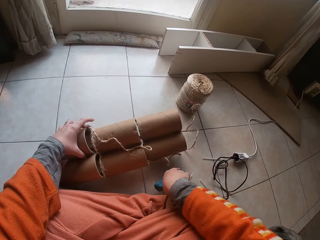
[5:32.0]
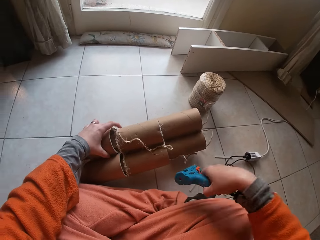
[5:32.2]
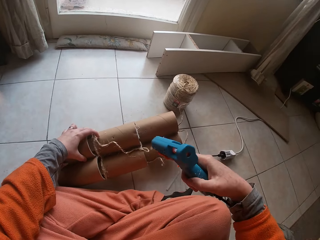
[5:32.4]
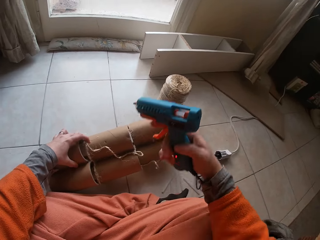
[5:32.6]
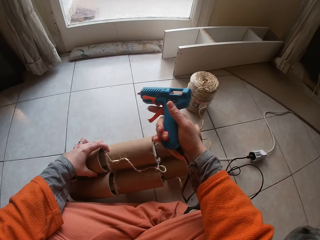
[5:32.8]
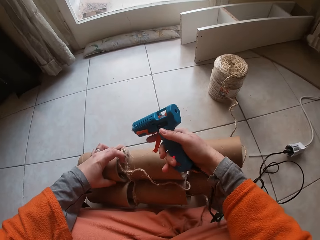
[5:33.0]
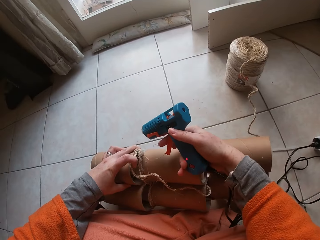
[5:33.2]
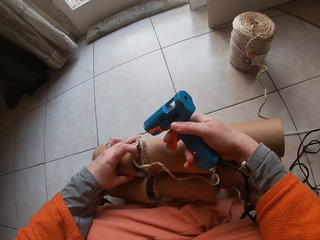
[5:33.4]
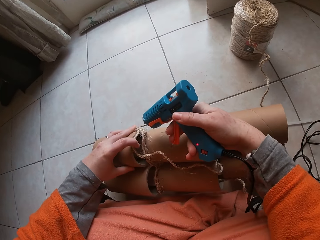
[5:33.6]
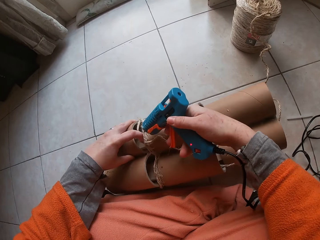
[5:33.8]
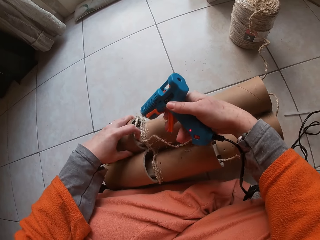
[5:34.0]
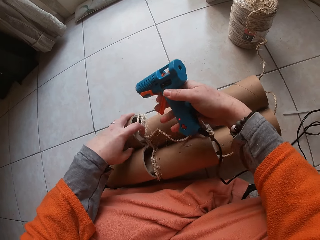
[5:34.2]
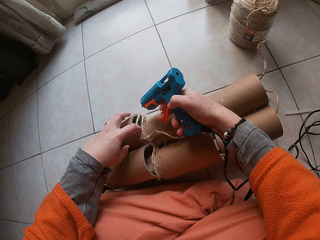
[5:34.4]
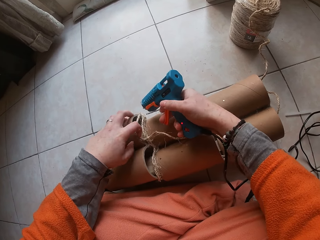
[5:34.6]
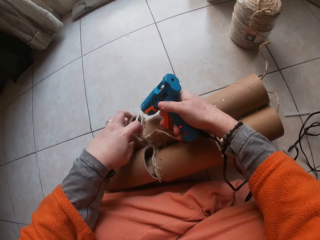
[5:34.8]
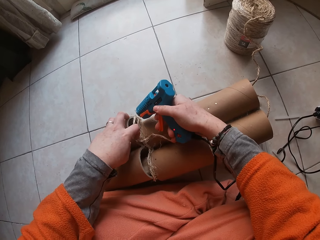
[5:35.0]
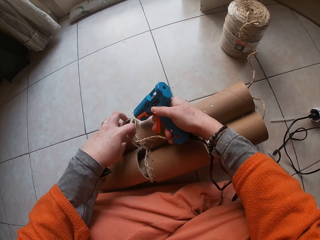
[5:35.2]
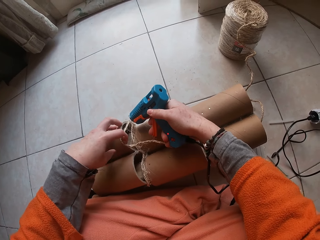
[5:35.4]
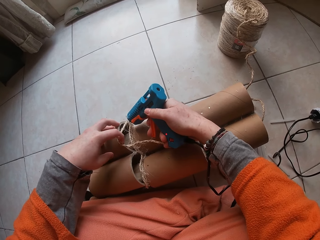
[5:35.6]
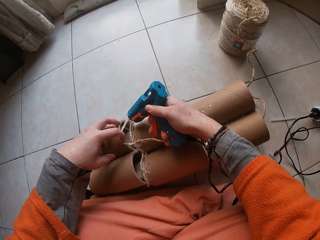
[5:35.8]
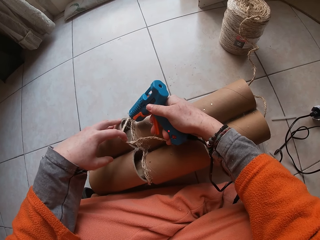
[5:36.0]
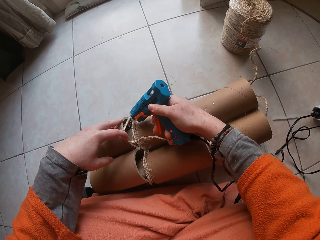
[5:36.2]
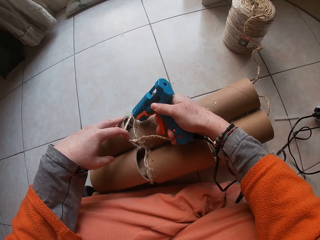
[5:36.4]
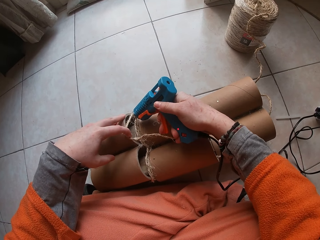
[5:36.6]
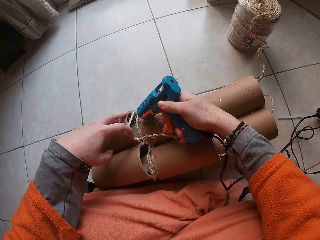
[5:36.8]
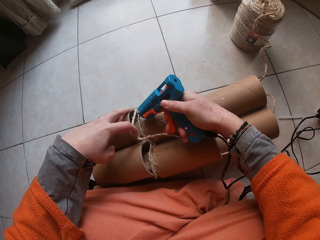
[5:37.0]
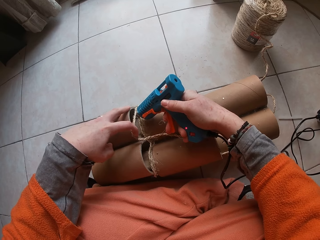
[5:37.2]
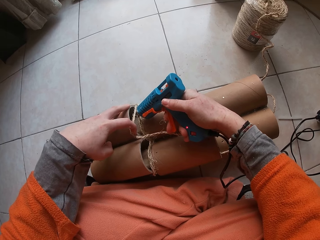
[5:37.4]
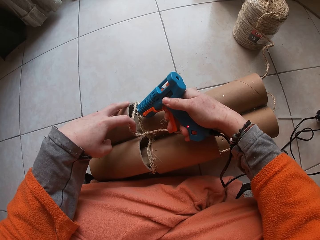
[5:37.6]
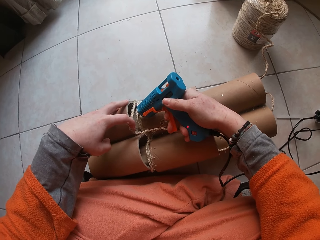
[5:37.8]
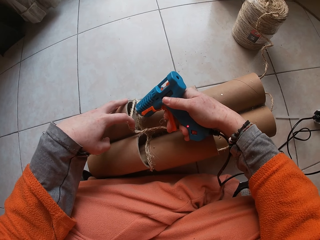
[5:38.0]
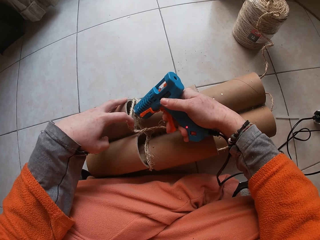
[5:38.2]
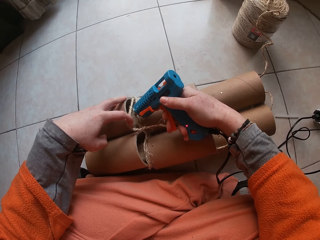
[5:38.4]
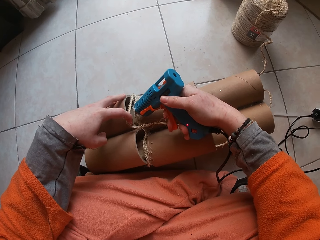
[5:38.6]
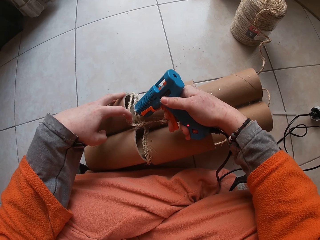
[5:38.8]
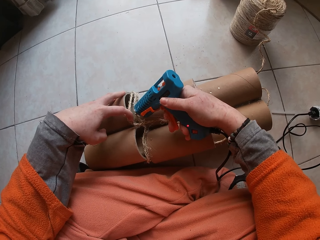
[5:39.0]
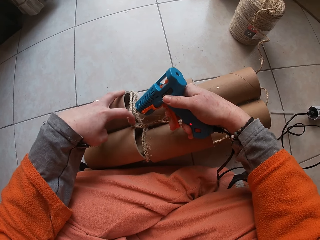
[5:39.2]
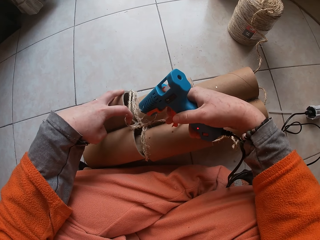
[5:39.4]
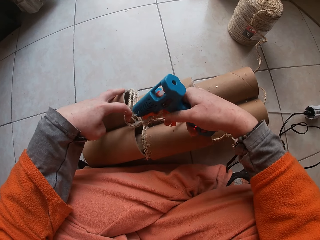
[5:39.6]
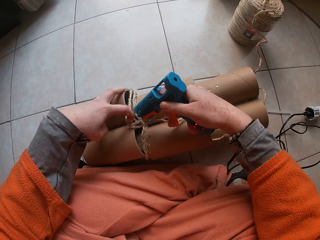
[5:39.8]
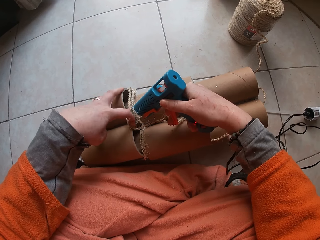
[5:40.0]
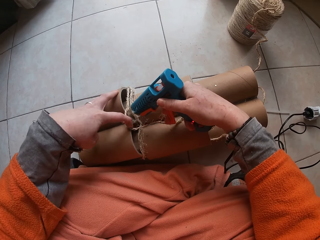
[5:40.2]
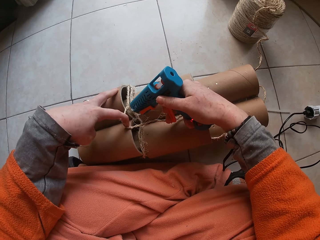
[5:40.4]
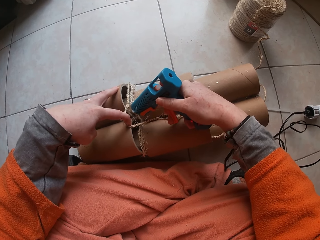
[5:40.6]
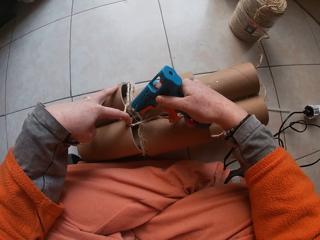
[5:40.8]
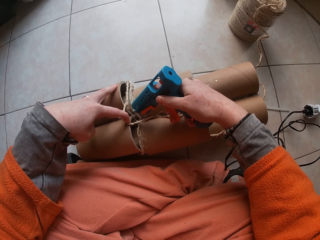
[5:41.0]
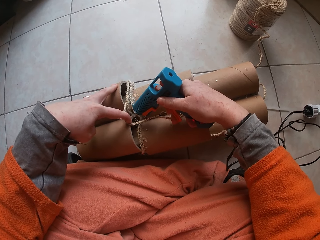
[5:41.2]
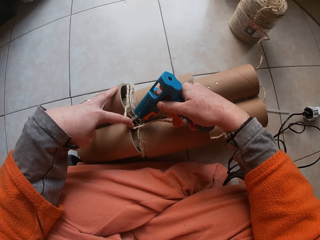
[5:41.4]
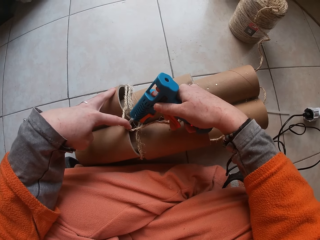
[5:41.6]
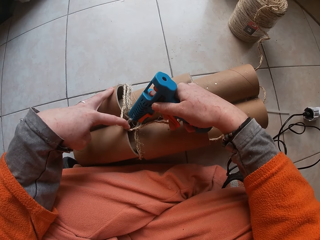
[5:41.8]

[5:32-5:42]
The camera wearer carries the glue gun with the right hand. They pick up the glue gun. They put glue on the cardboard tube.

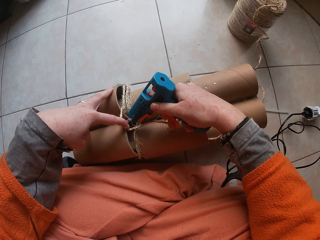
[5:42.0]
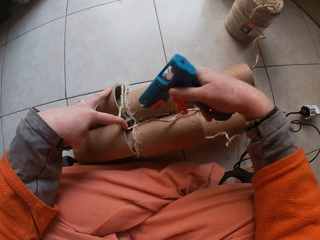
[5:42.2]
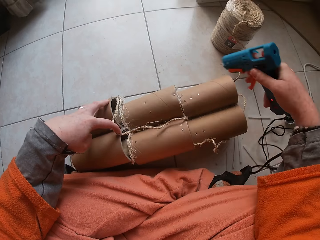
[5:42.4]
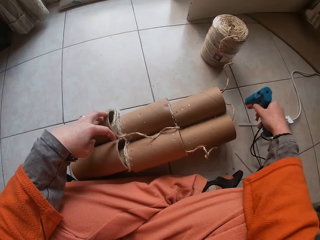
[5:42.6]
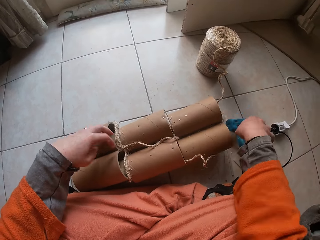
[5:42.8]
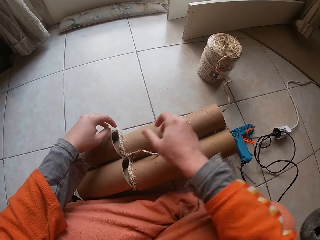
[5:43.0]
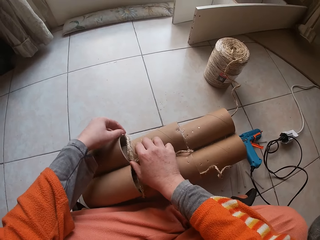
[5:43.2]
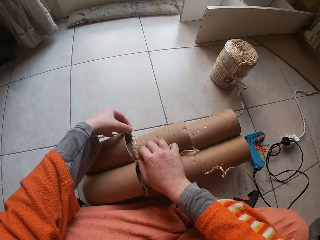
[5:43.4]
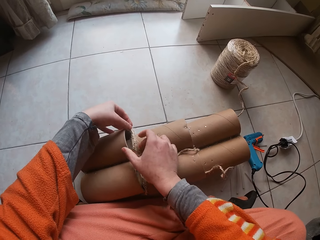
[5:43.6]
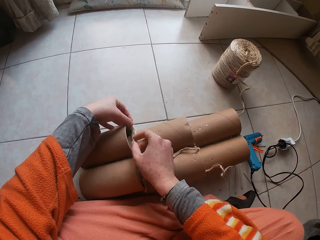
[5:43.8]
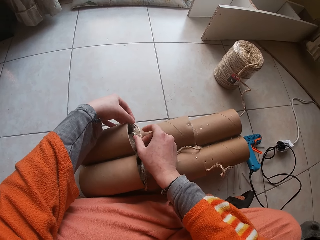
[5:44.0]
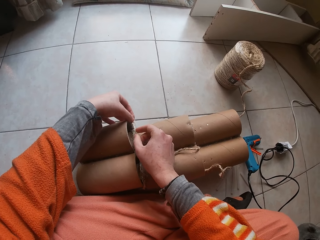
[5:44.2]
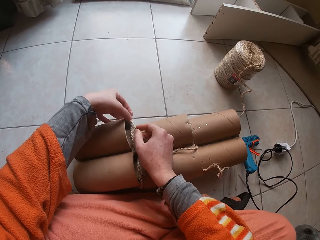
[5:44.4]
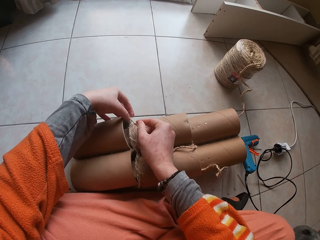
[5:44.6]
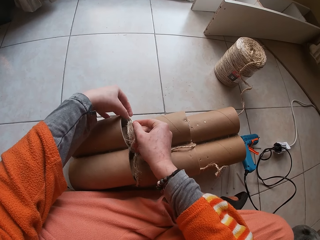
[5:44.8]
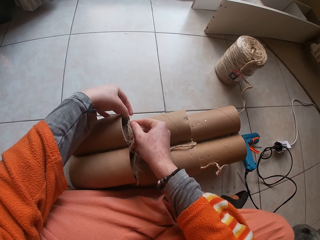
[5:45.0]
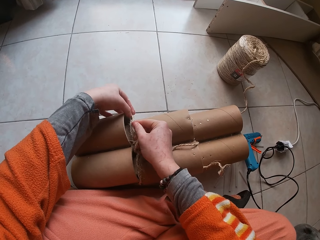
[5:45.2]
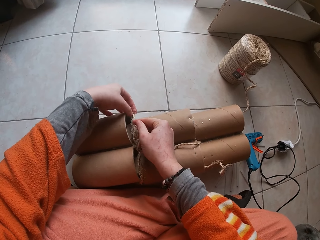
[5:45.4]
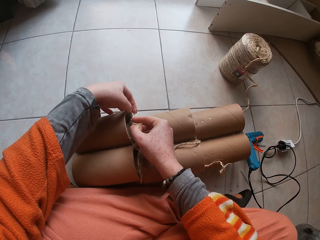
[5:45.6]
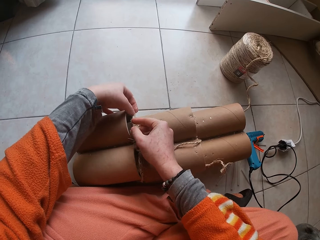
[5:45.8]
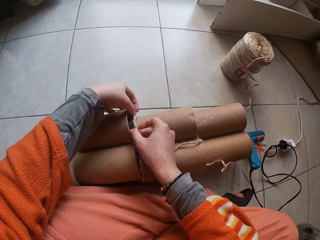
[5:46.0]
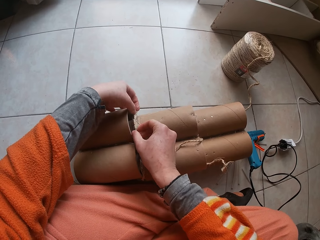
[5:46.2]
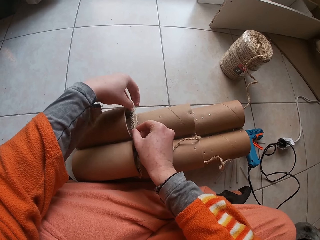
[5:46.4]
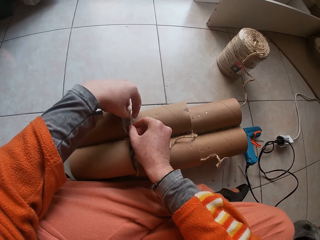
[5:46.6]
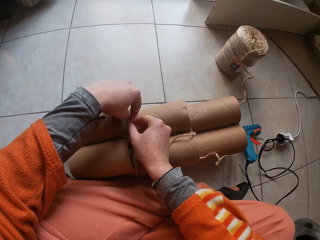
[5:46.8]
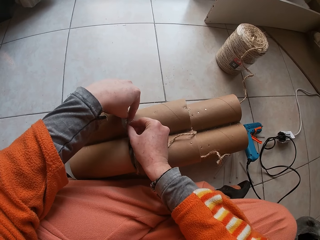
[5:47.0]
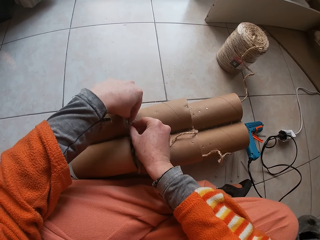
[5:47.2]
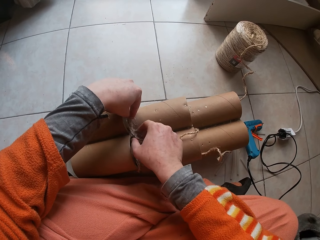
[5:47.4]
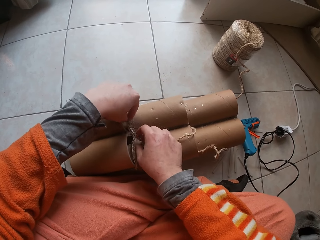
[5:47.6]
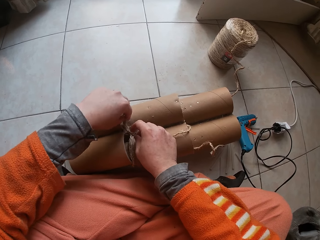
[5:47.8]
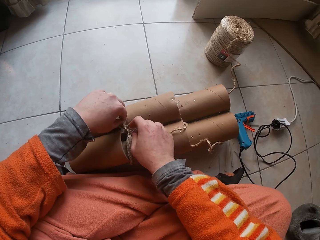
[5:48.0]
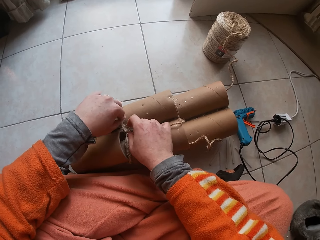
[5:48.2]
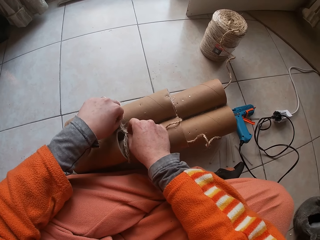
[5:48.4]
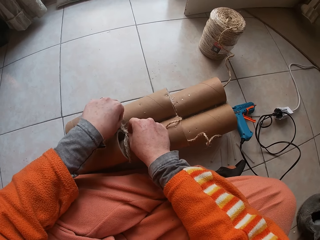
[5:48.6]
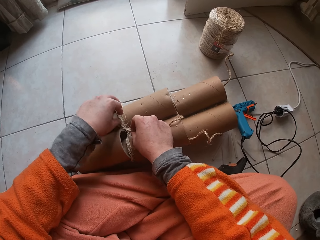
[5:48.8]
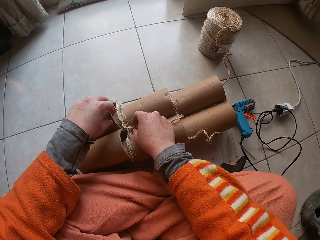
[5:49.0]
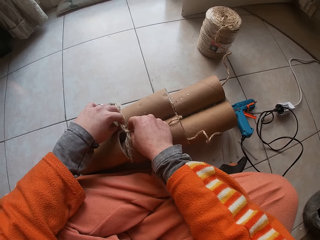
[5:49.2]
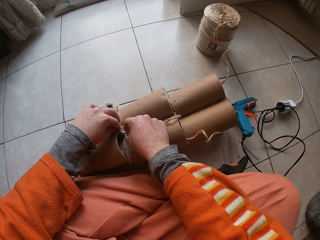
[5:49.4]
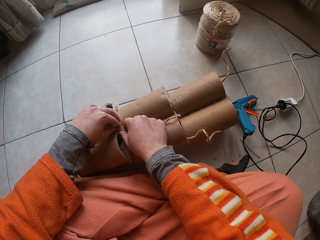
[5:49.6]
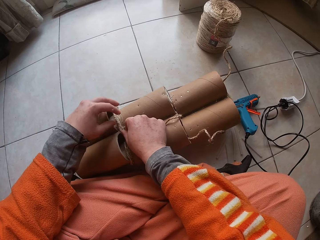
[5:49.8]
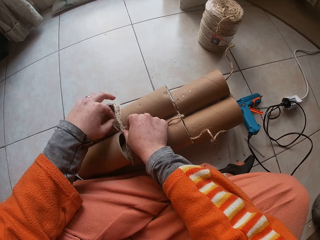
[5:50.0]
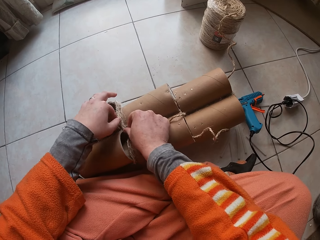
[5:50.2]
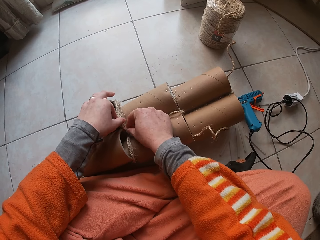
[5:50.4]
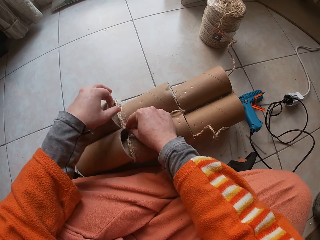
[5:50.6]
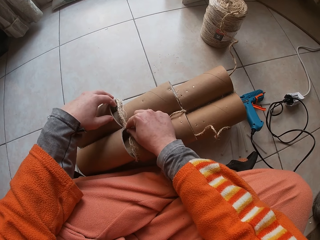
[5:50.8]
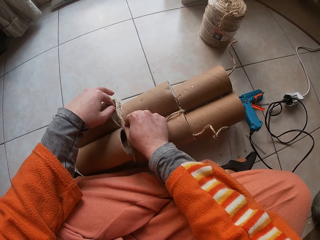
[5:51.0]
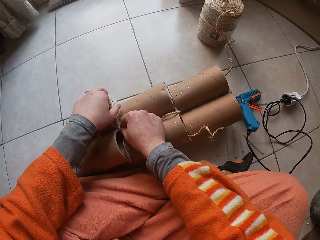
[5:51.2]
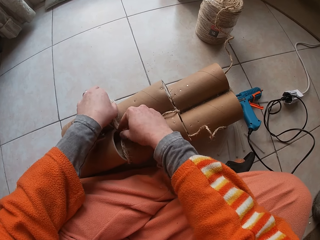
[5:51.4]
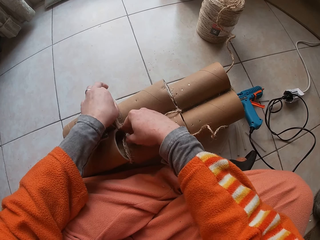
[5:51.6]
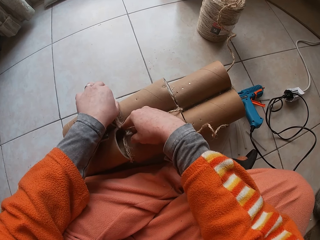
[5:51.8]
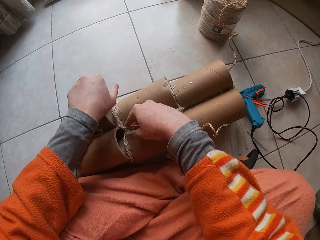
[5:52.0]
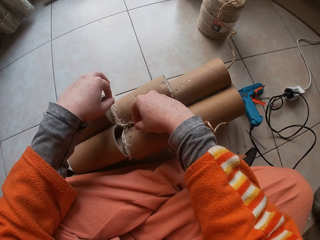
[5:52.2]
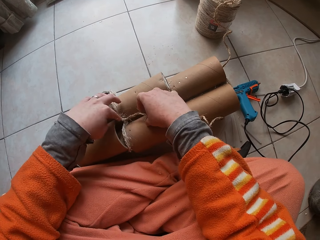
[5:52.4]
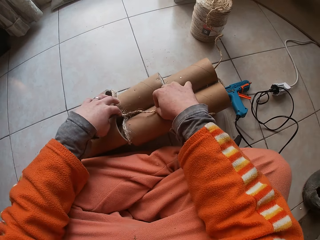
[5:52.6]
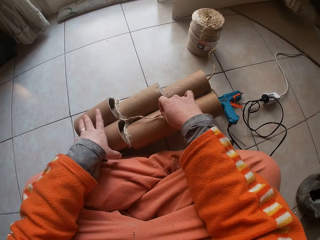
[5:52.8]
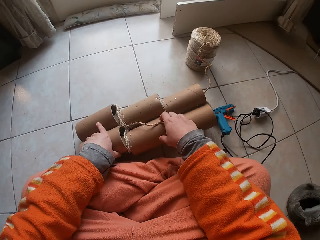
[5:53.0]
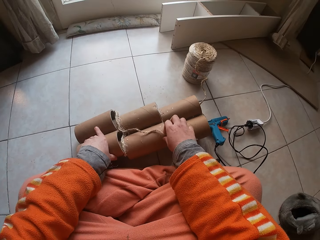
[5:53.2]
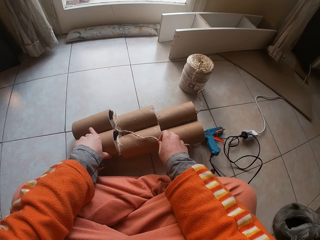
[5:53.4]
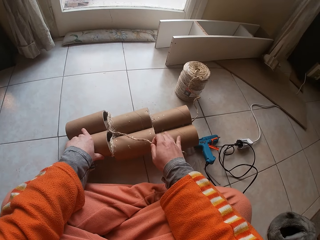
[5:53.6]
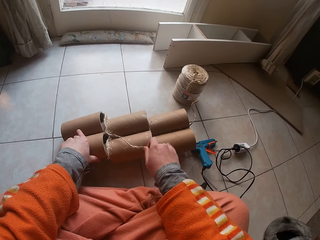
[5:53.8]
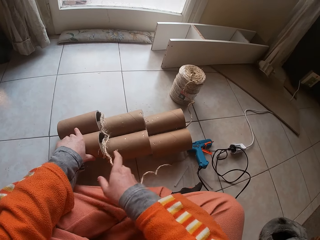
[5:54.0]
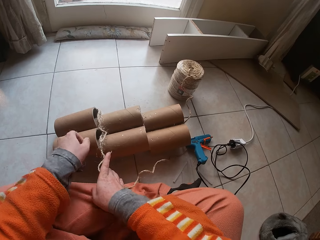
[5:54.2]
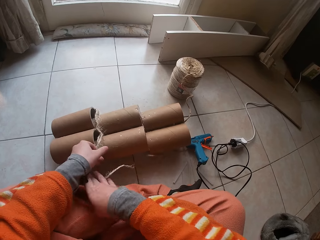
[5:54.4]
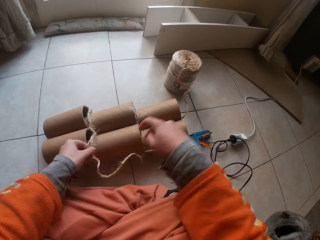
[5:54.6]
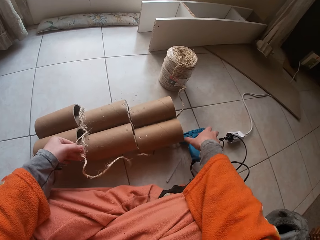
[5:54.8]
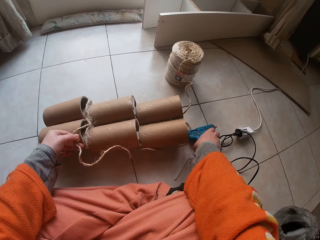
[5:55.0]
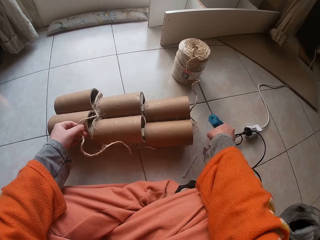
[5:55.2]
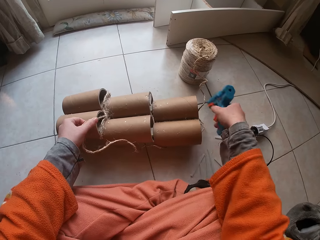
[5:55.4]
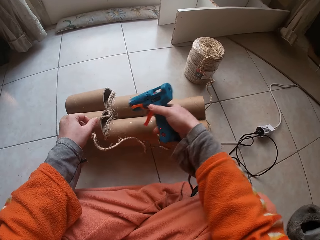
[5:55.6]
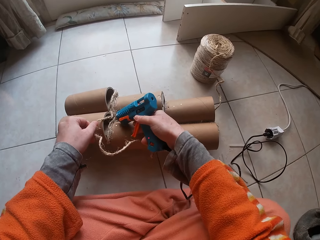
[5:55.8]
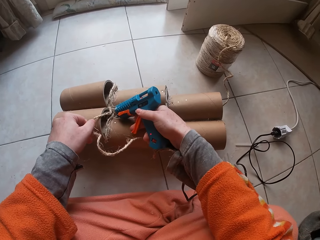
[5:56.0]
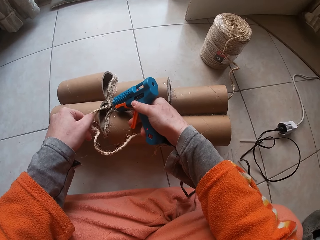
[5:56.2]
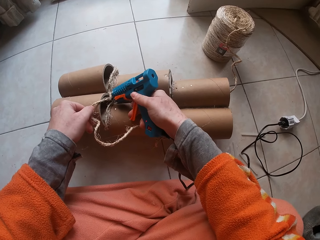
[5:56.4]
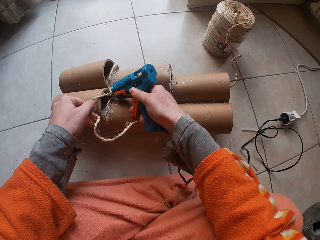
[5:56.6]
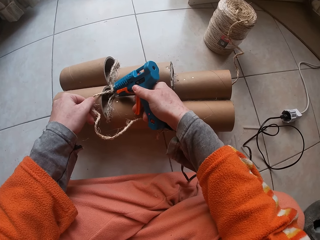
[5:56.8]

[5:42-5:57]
The camera wearer drops the glue gun on the floor. They stick yarn to the cardboard tube or string holder. They roll a string on the string holder. They move the string holders. They carry the glue gun with the right hand, pick up the glue gun, and put glue on the cardboard tube.
